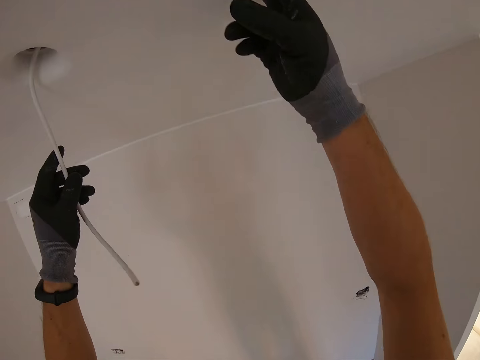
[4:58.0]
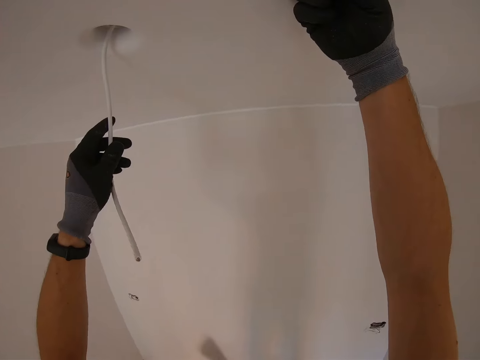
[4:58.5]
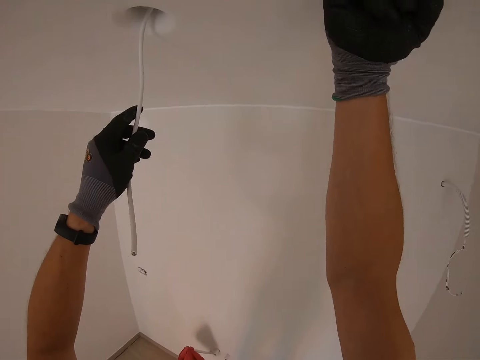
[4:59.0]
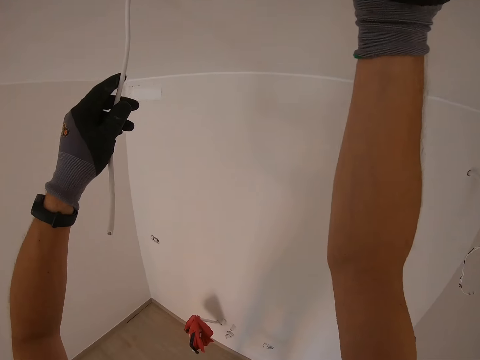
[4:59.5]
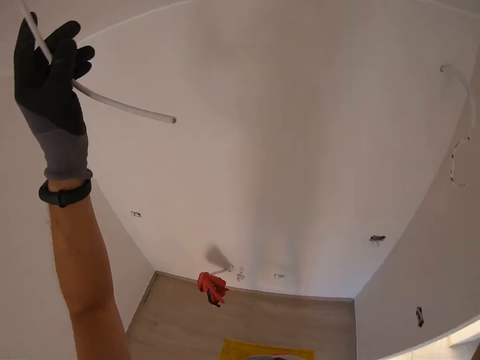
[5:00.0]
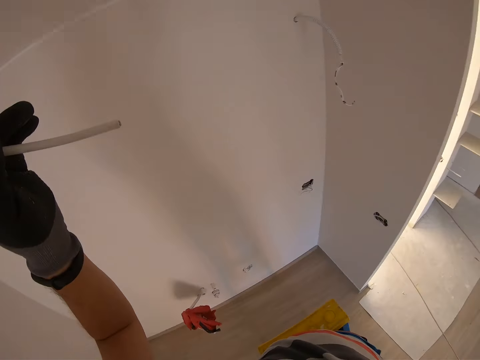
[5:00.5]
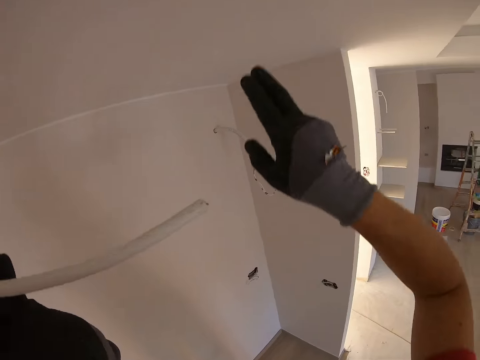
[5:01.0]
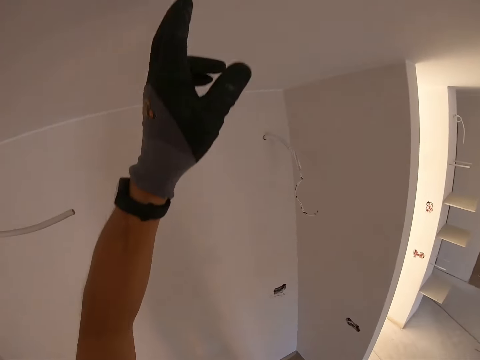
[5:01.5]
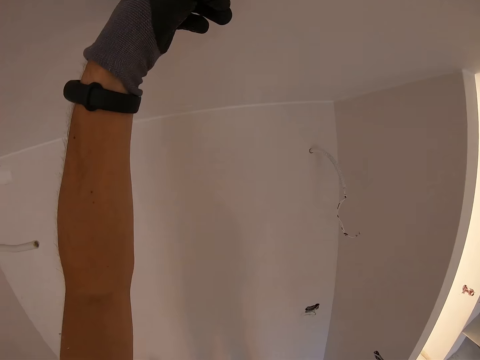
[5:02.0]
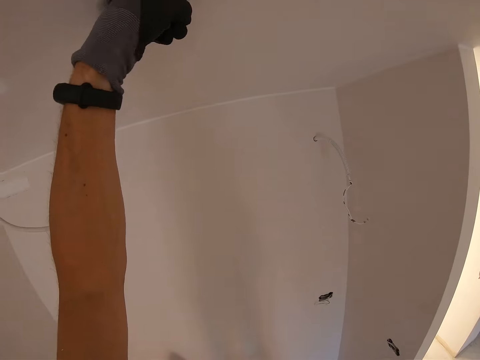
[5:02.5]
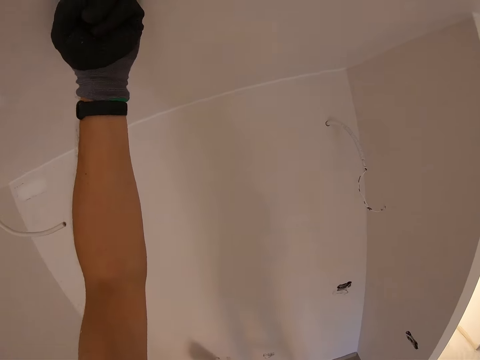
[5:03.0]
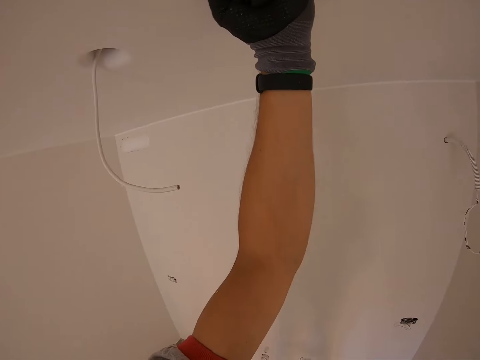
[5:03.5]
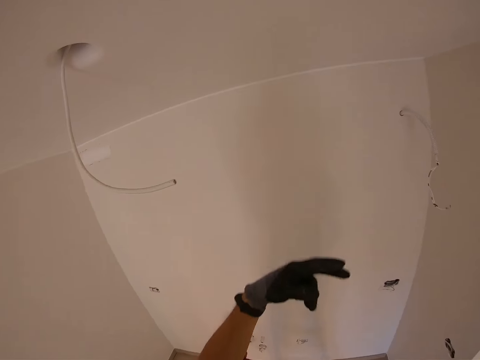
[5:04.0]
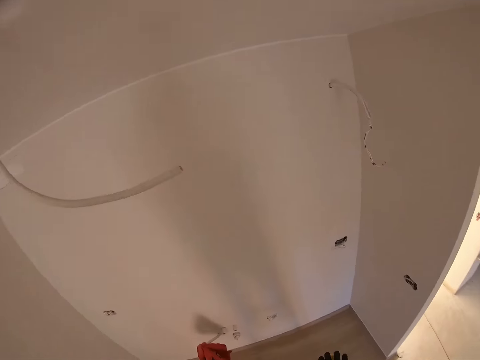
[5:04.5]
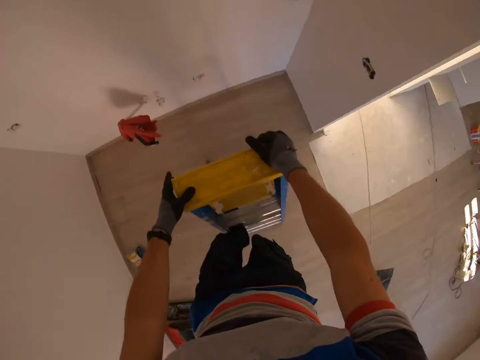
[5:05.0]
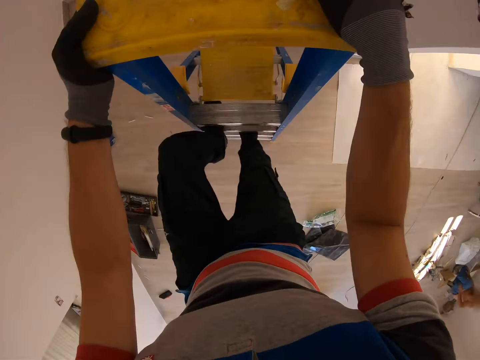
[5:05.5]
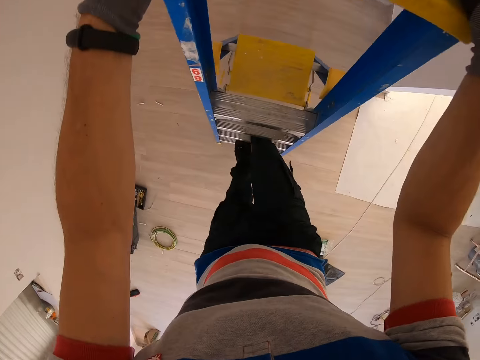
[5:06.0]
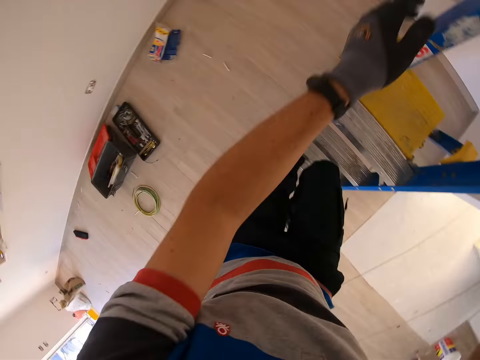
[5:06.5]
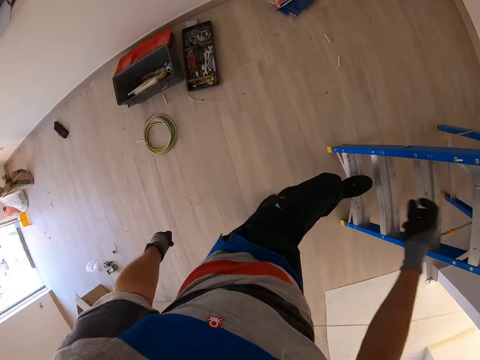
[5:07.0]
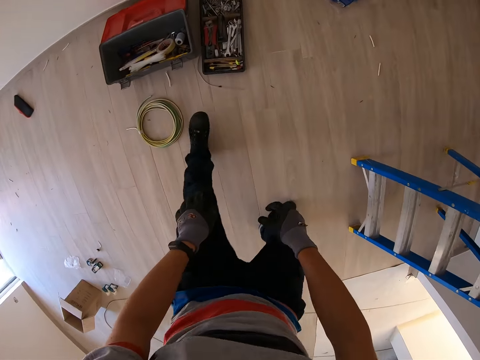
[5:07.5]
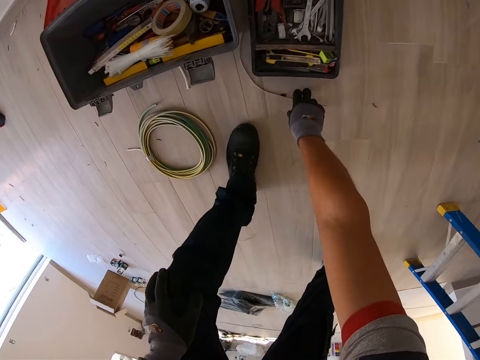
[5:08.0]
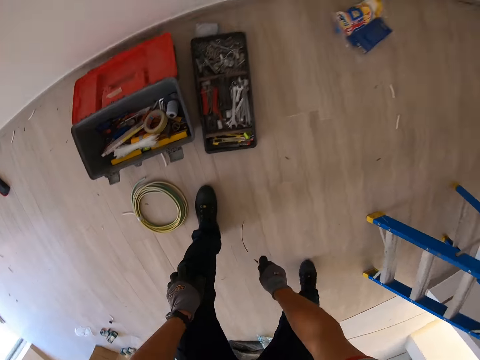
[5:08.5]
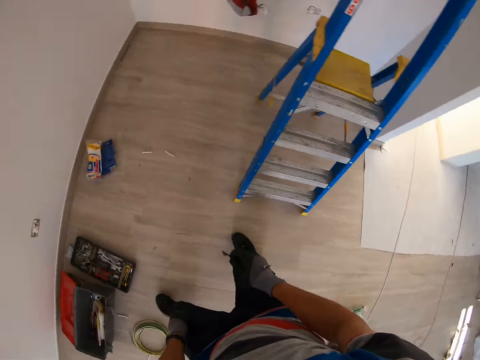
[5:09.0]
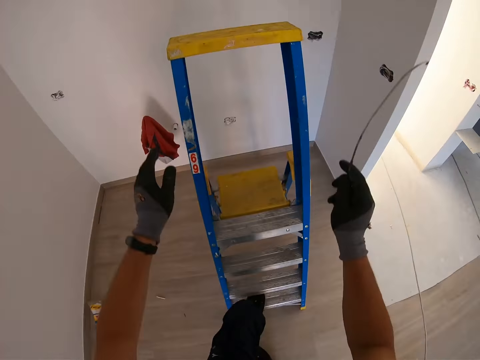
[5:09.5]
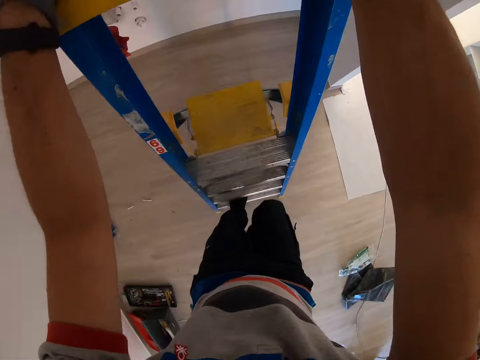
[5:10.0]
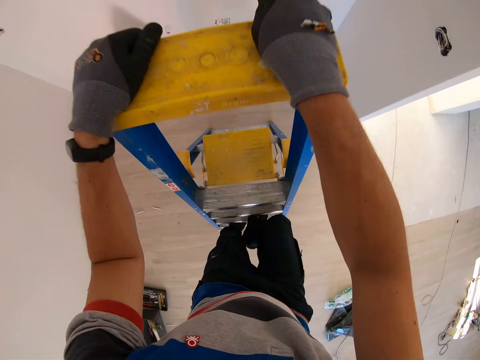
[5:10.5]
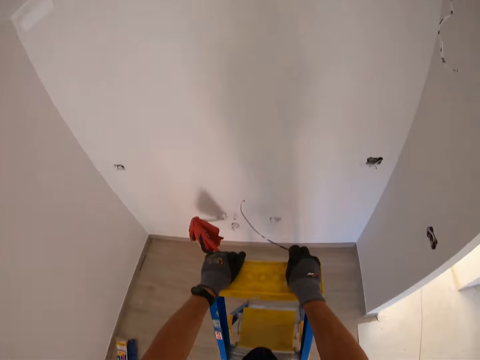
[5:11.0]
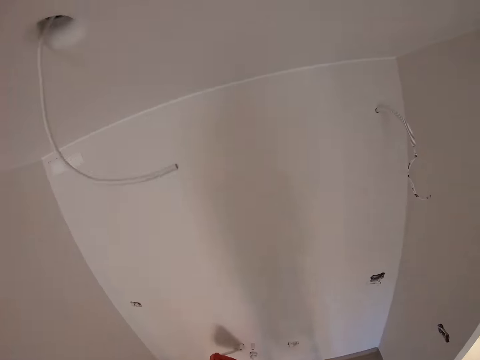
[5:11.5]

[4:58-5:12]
The camera wearer dips fingers inside the hole on the ceiling. They hold the wire. They pause. They dip fingers inside the hole on the ceiling. They pause. They go down the ladder. They pick a metal strip from the floor. They carry the metal strip. They climb the ladder with the metal strip.

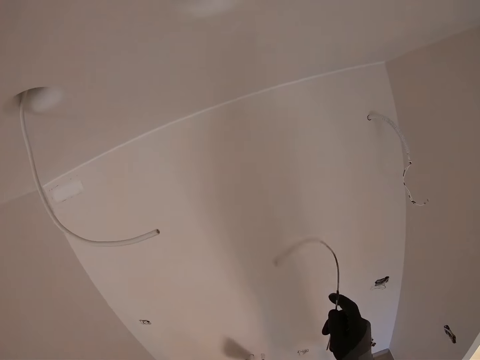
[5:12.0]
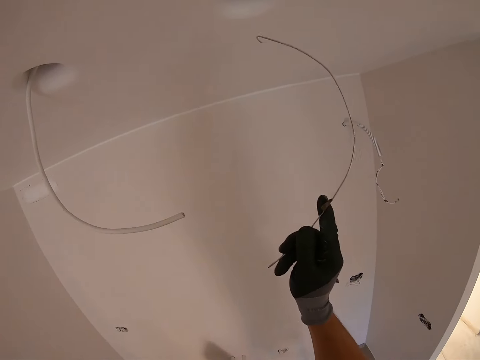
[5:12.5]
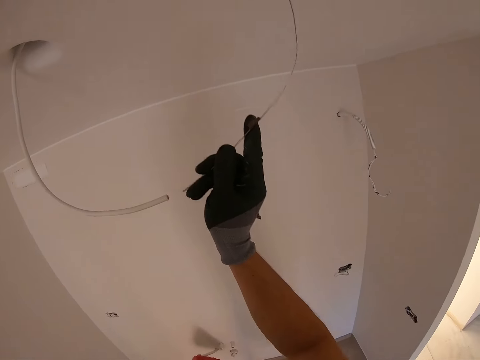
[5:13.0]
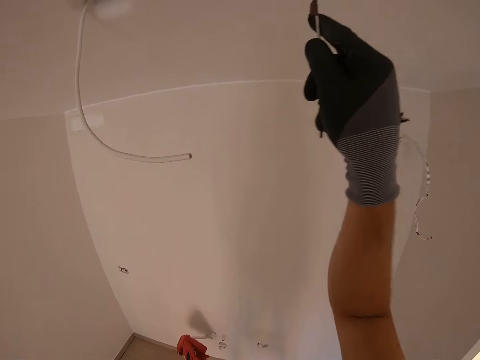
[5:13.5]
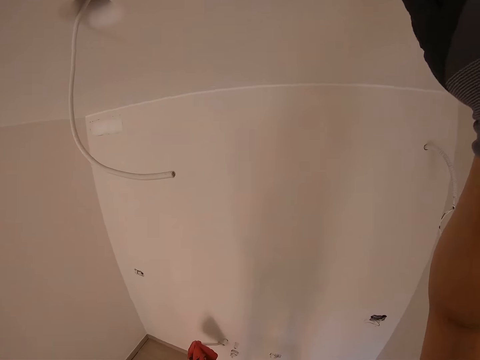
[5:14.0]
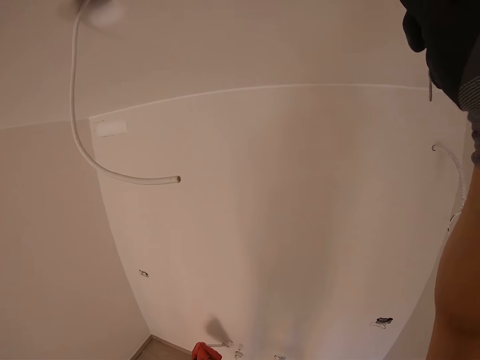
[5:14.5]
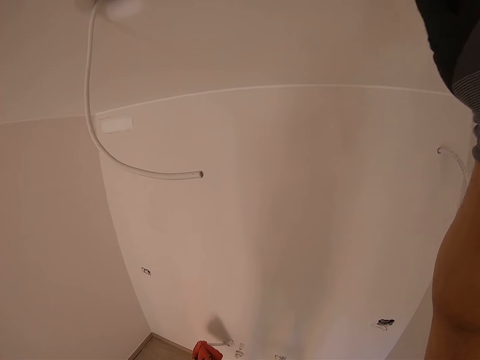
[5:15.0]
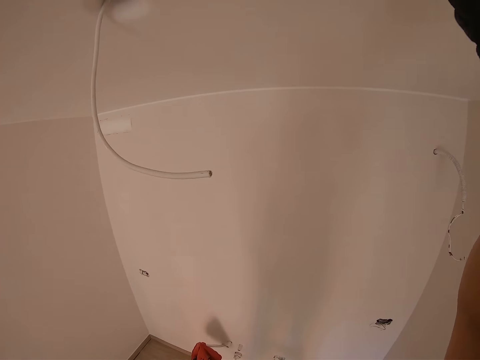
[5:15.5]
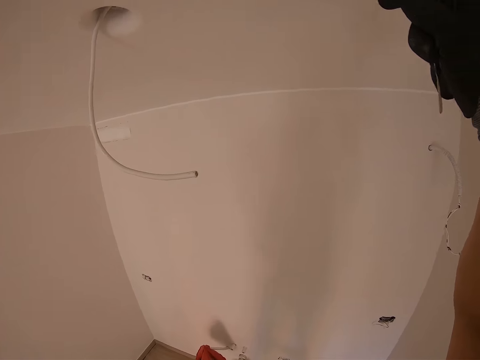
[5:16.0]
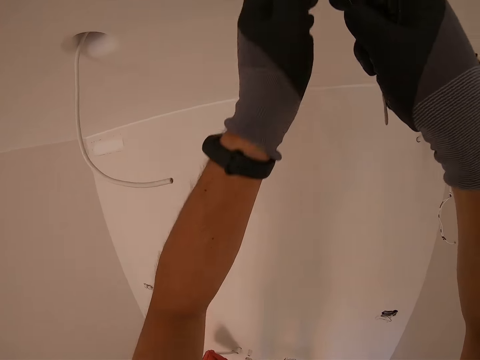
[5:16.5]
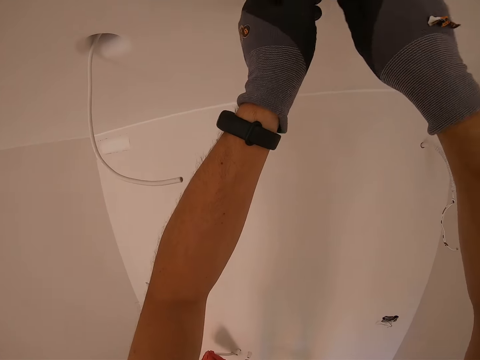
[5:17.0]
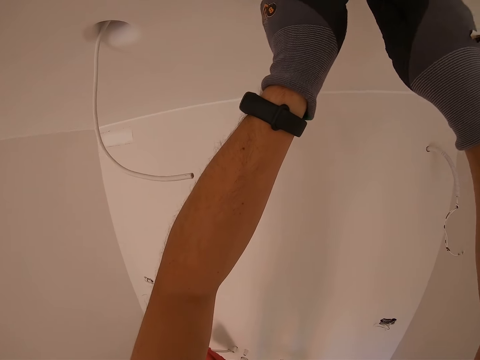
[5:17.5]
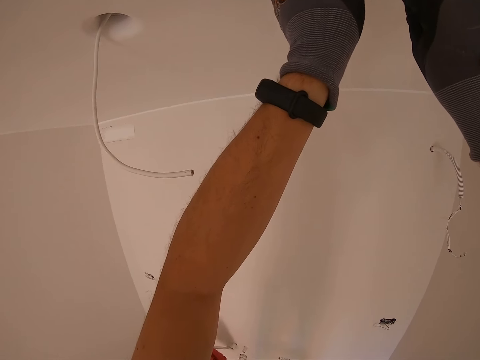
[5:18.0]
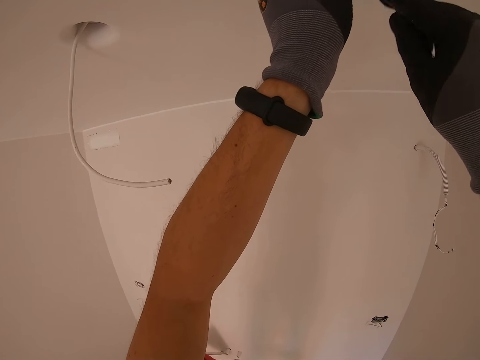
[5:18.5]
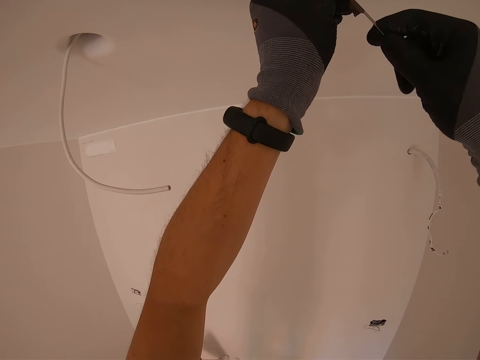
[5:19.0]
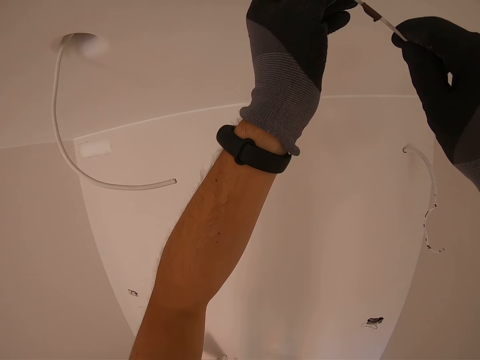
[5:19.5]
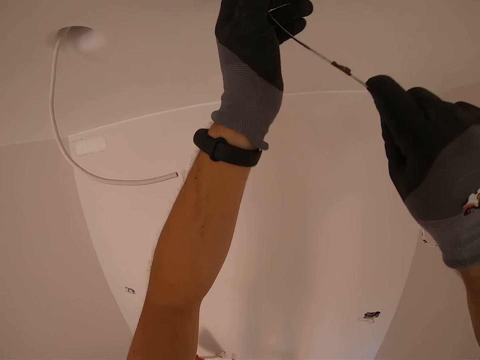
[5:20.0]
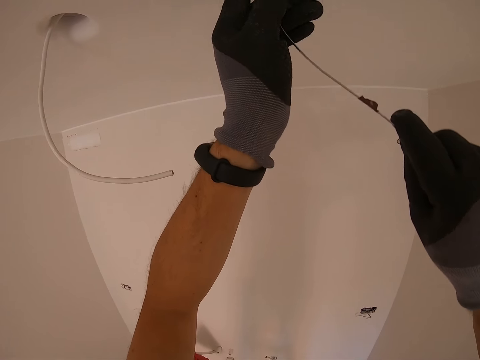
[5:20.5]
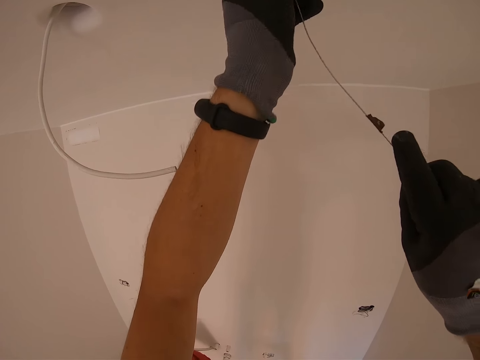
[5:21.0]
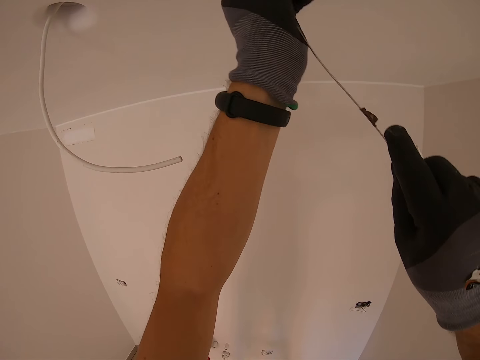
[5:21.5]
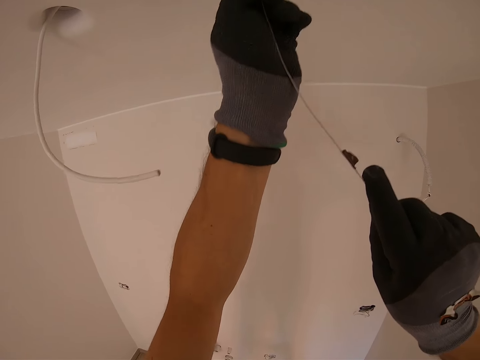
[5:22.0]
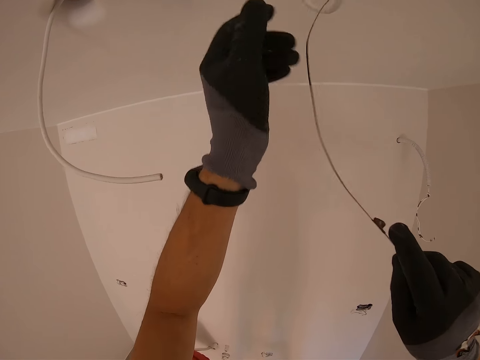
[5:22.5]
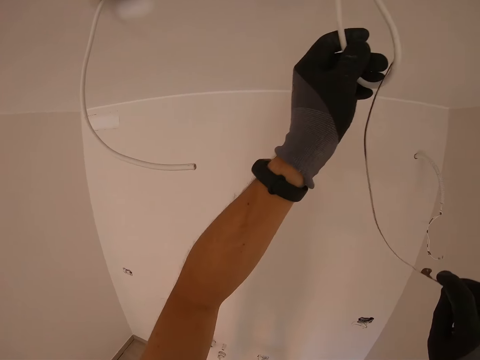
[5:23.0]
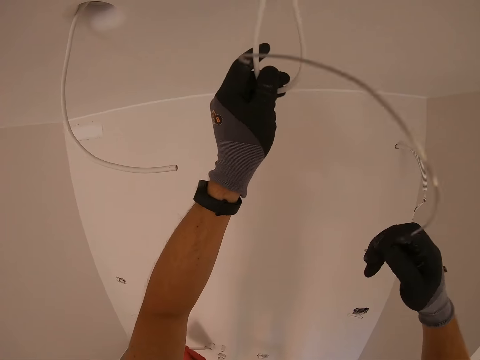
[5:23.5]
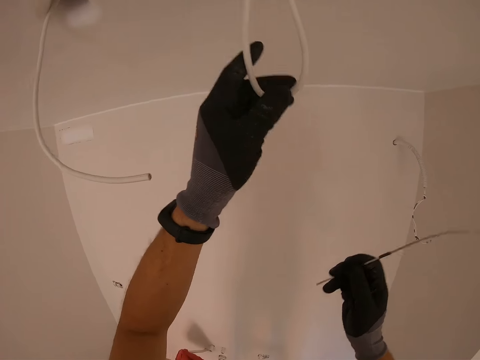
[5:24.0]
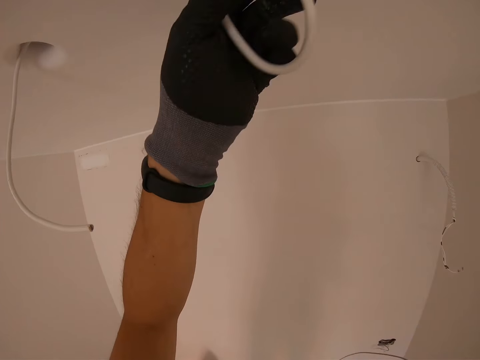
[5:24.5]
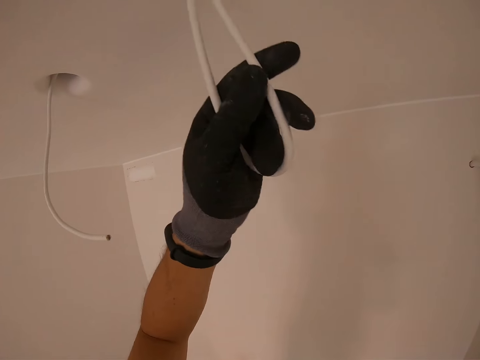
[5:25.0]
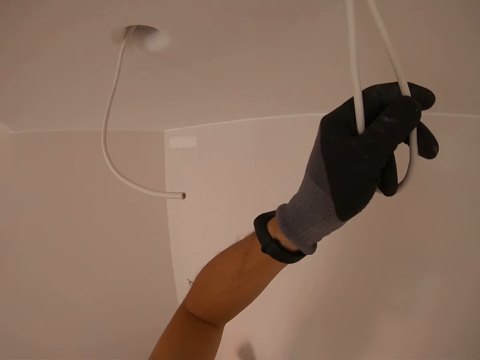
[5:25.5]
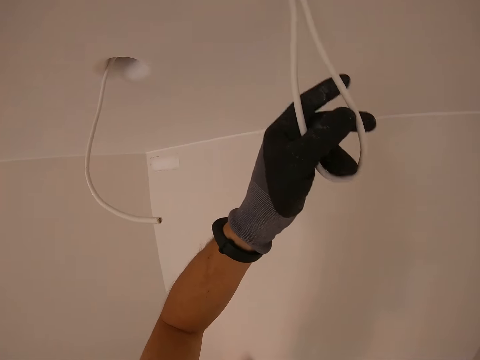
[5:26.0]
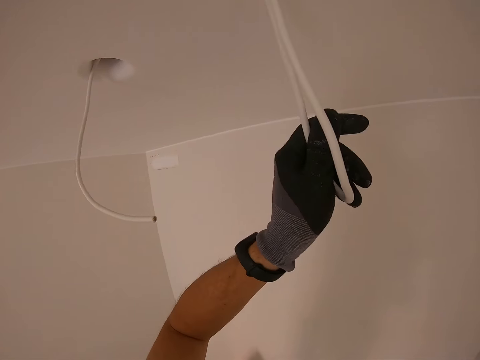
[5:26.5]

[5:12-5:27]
The camera wearer inserts the metal strip inside the ceiling hole. They pull the wire from the ceiling hole with the metal strip. They pull the wire on the ceiling and hold the metal strip. They pull the wire on the ceiling.
